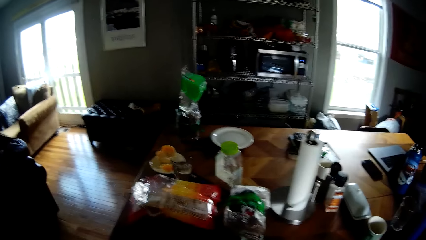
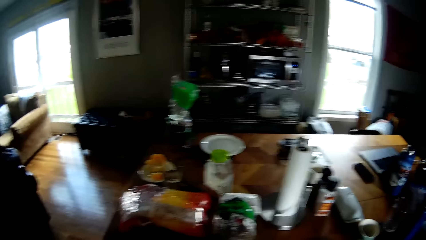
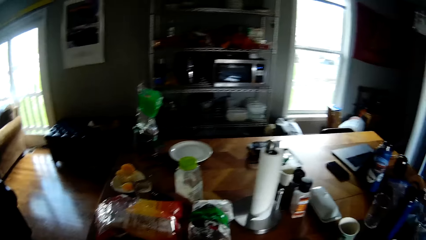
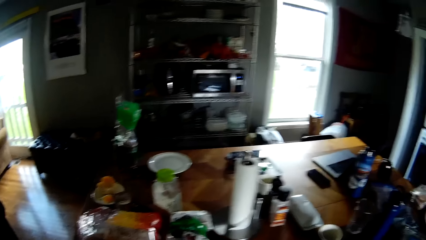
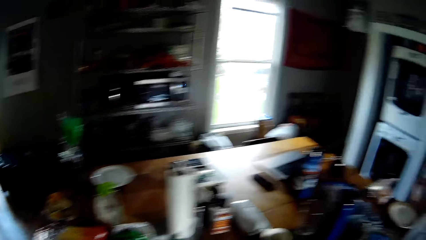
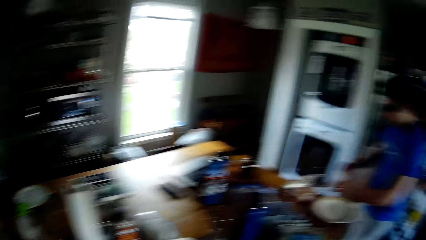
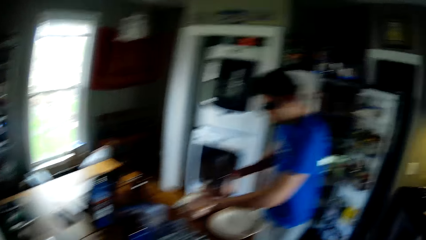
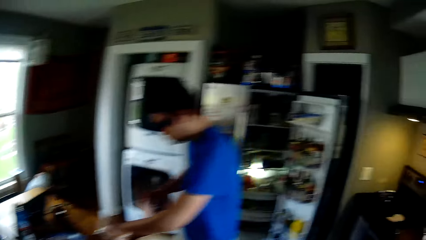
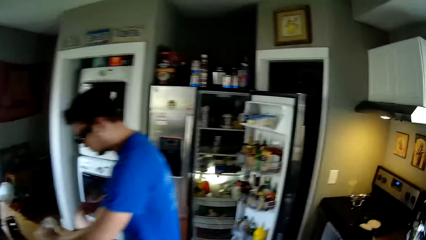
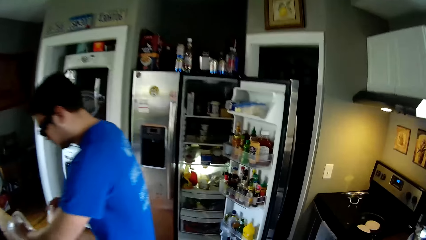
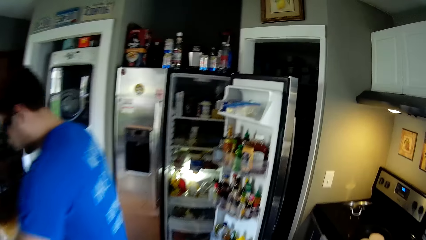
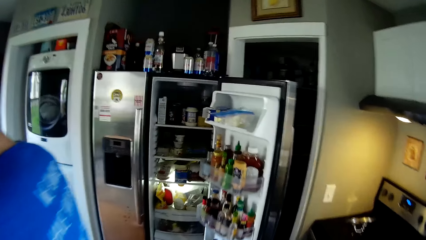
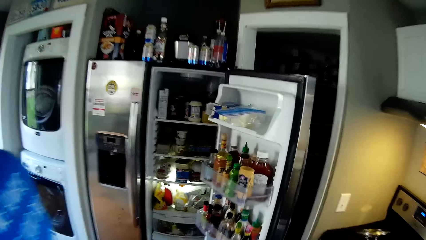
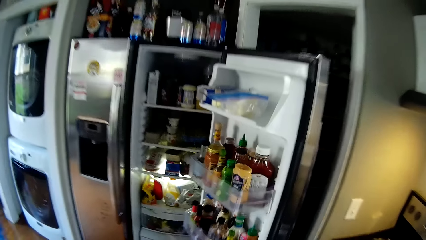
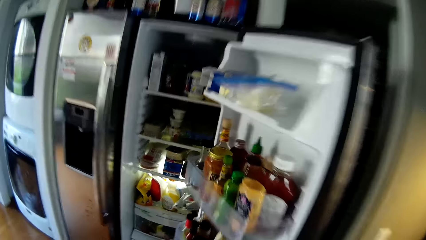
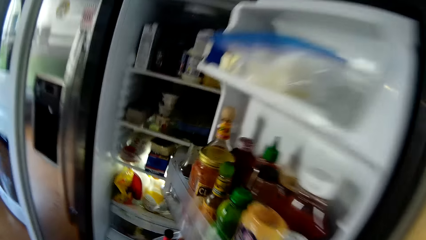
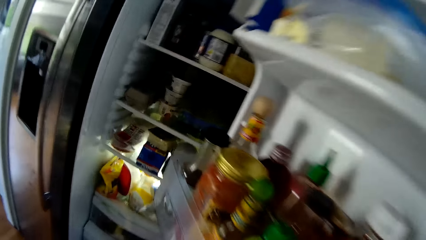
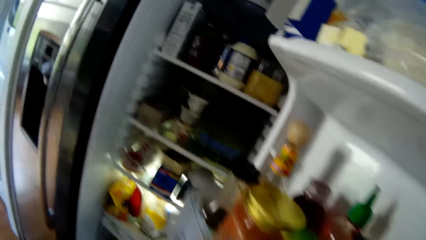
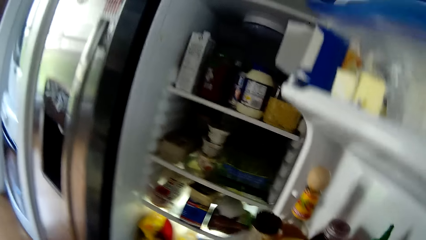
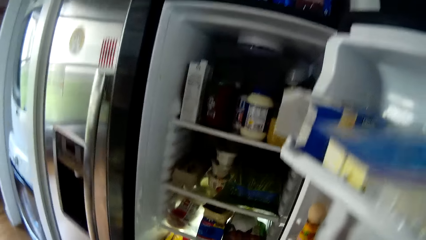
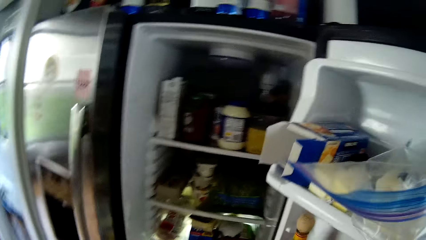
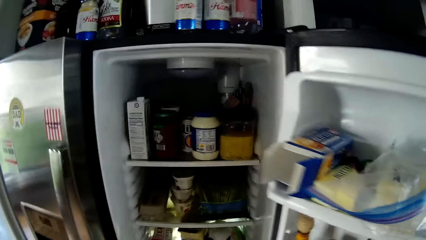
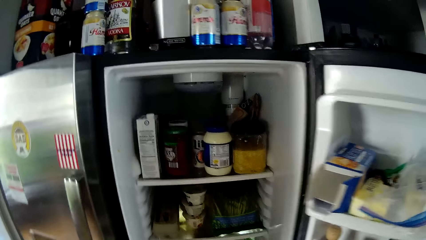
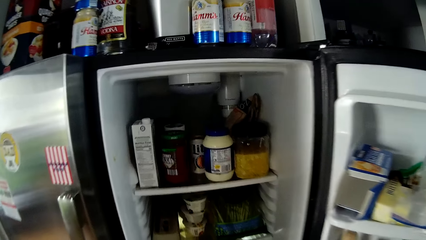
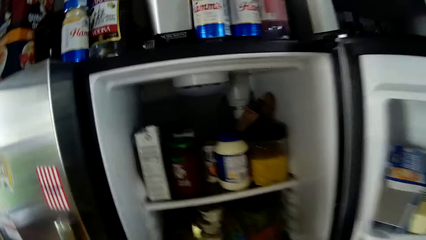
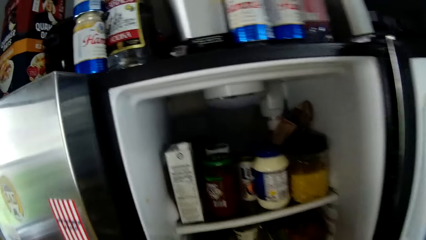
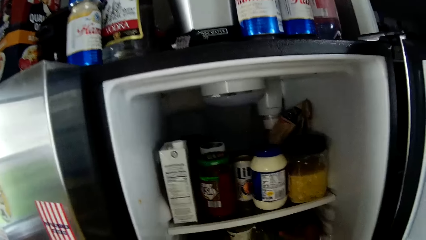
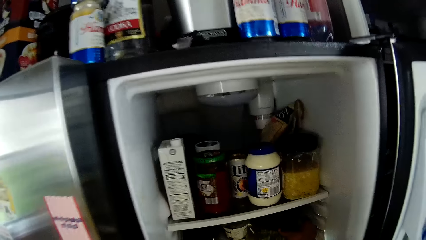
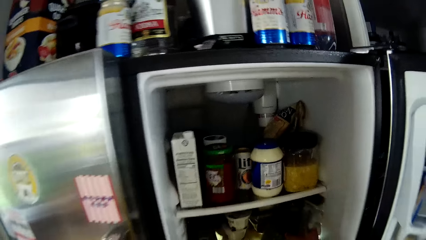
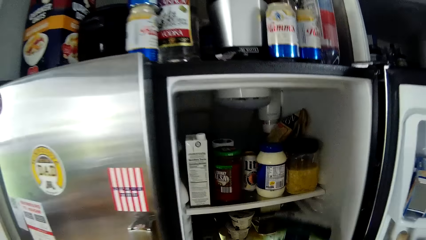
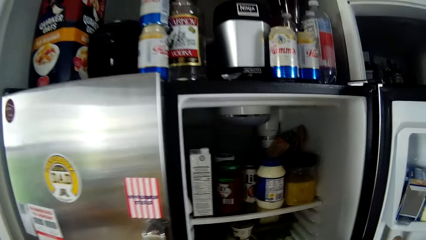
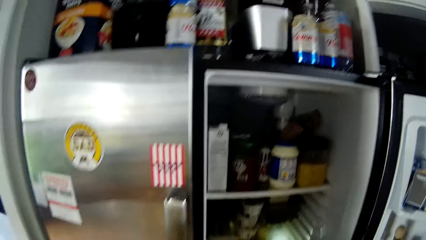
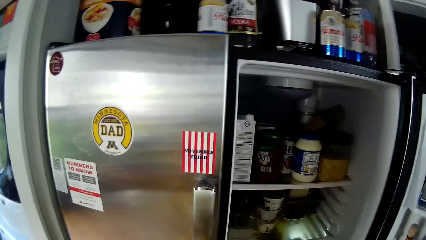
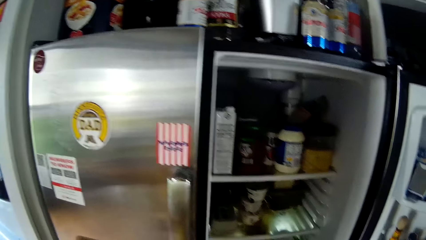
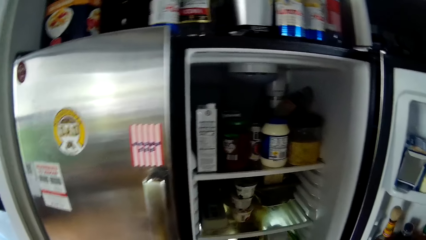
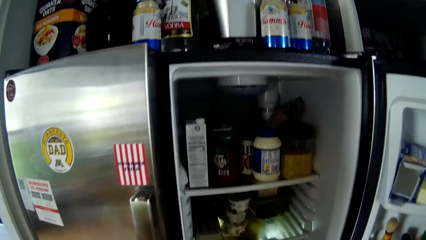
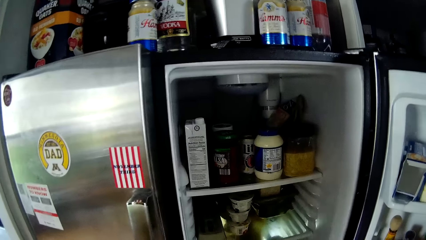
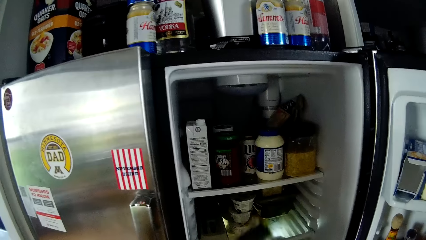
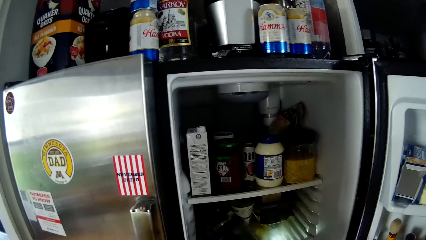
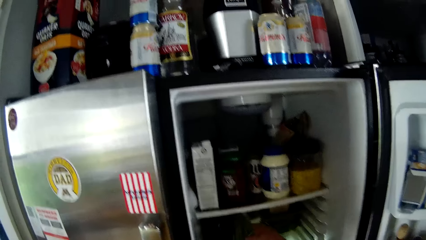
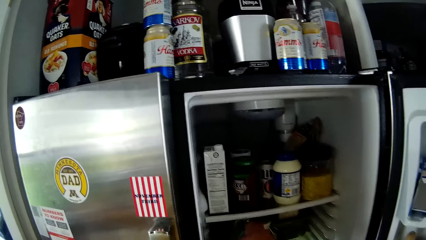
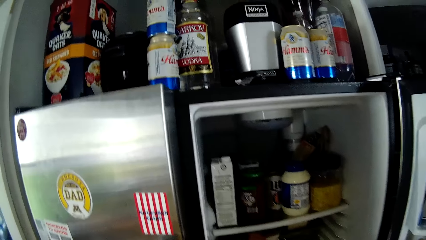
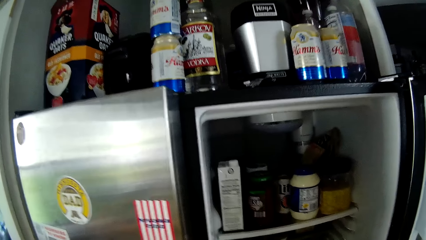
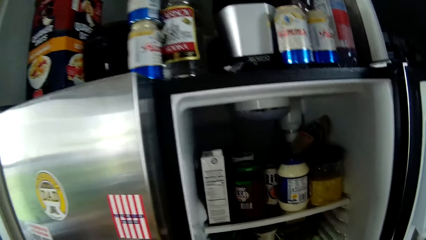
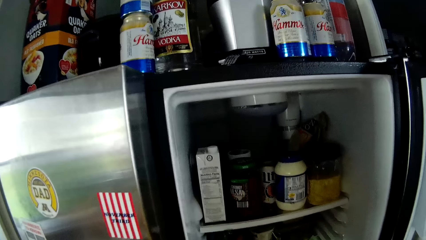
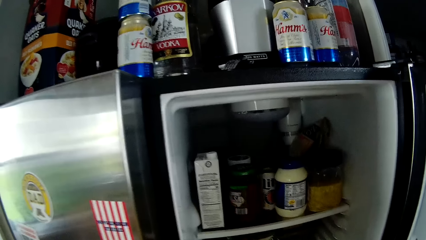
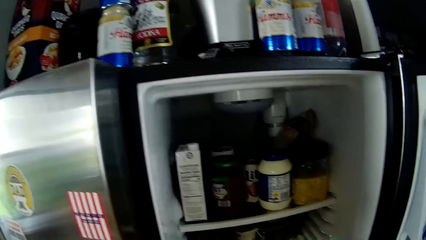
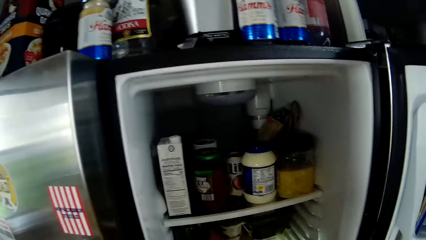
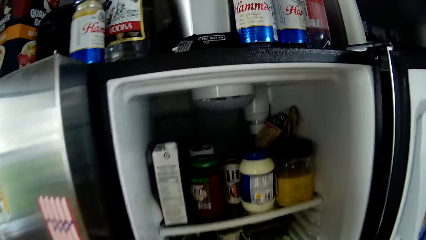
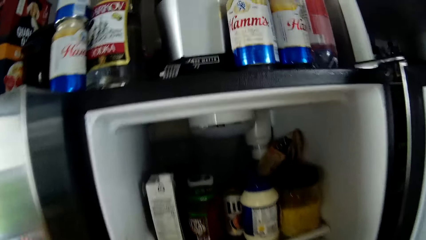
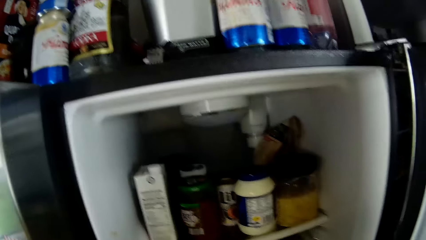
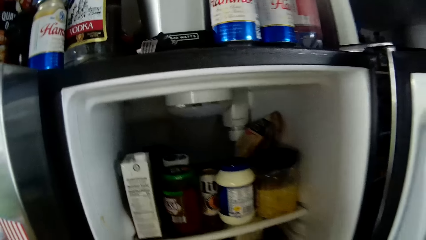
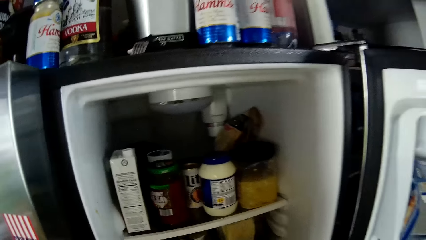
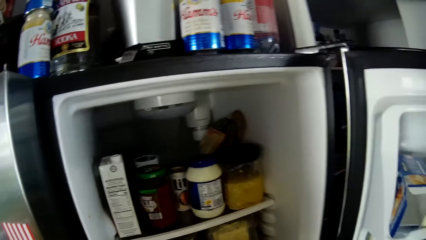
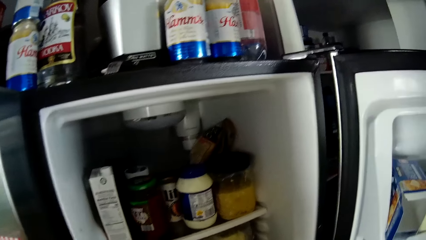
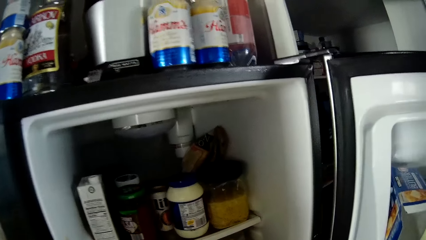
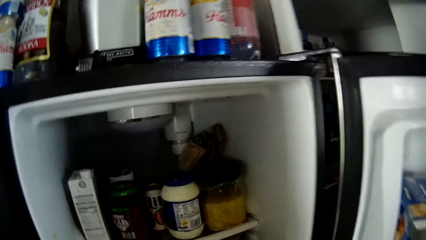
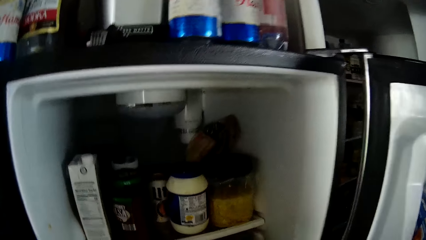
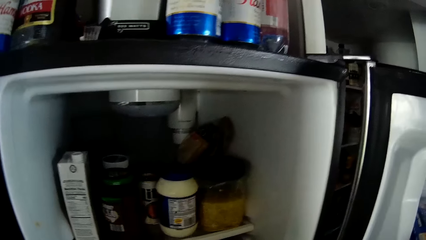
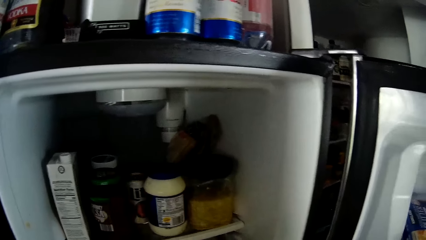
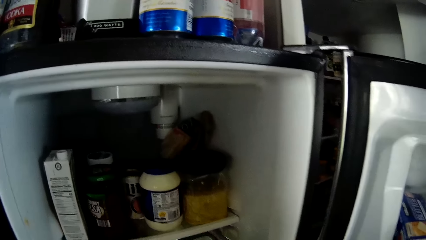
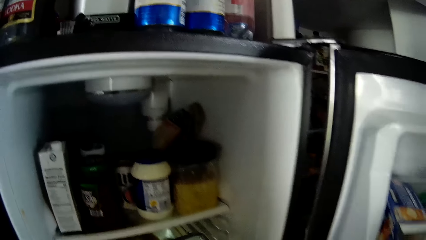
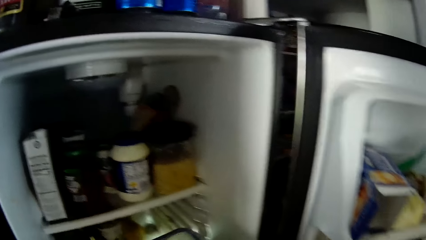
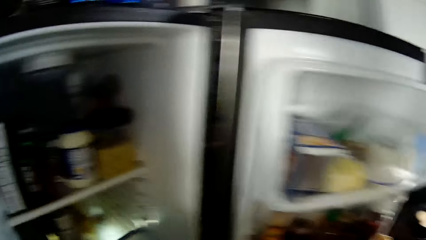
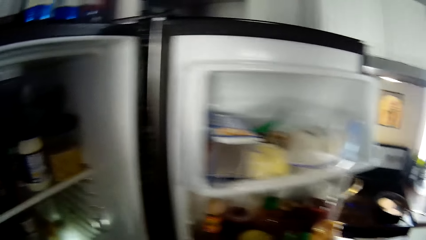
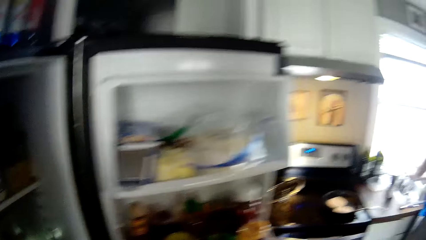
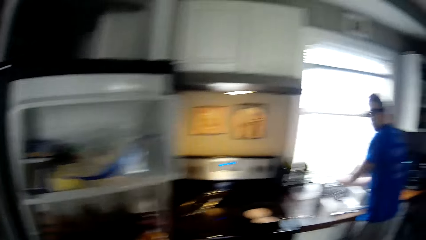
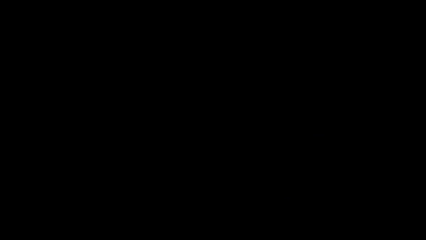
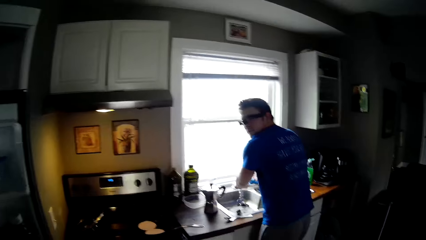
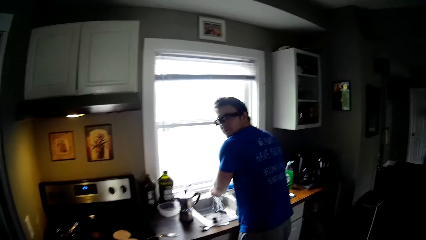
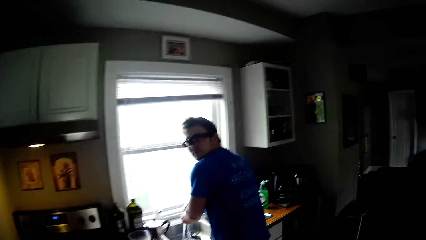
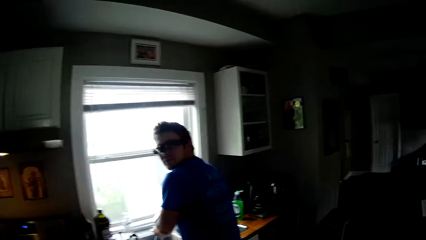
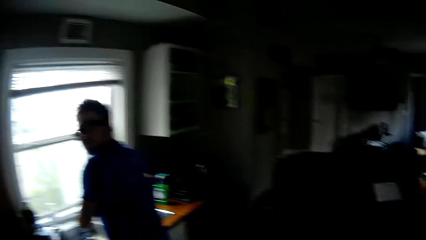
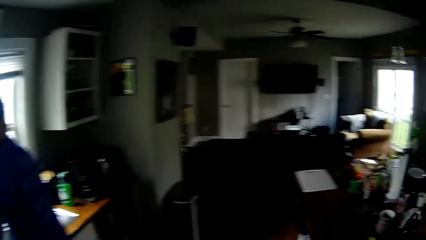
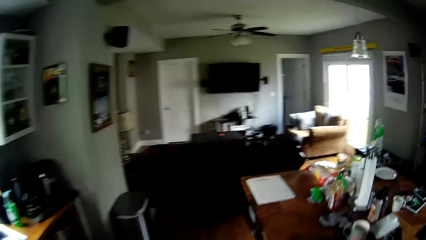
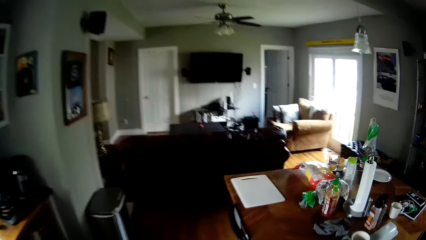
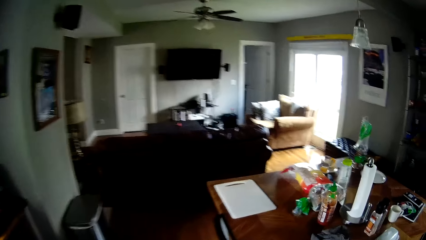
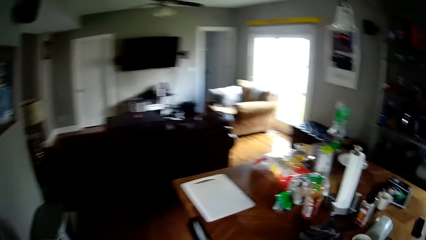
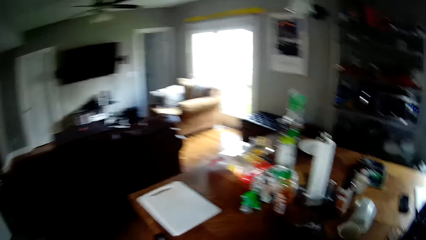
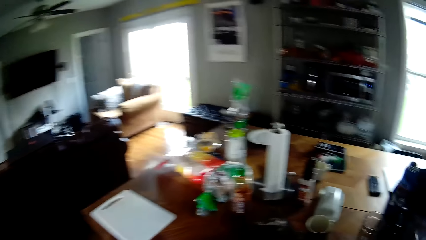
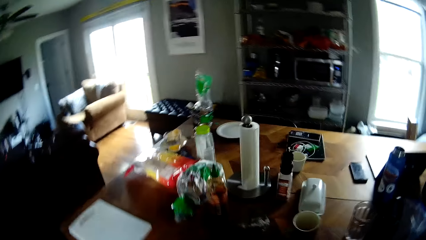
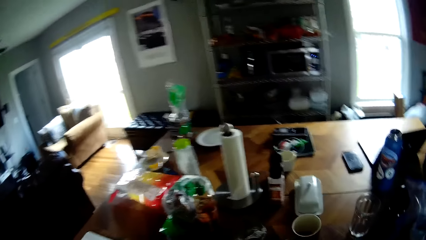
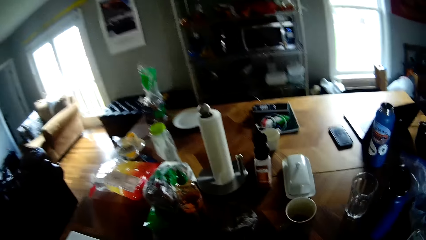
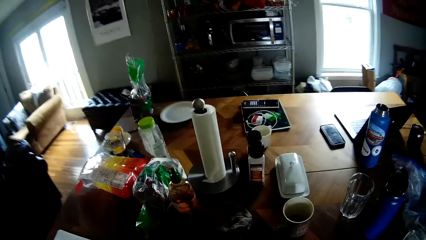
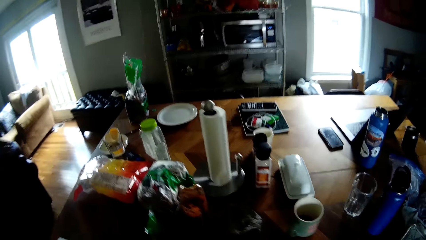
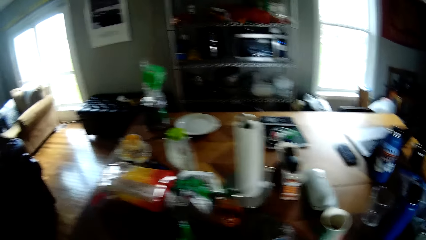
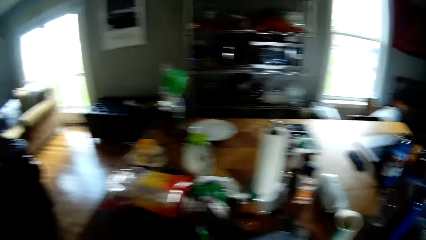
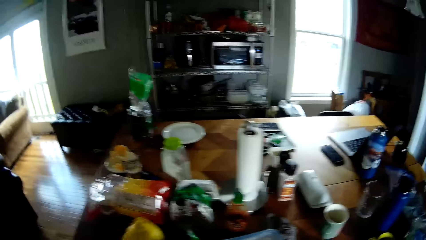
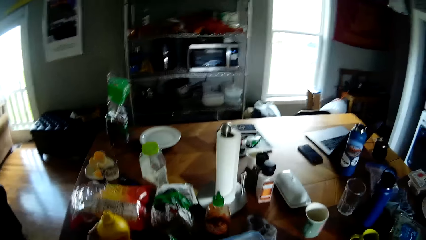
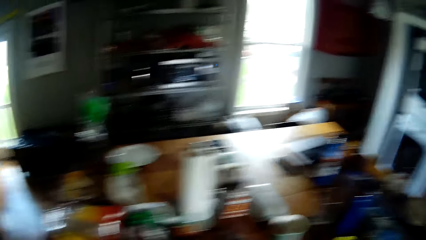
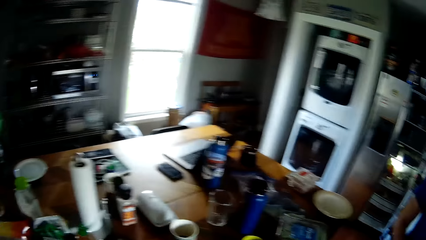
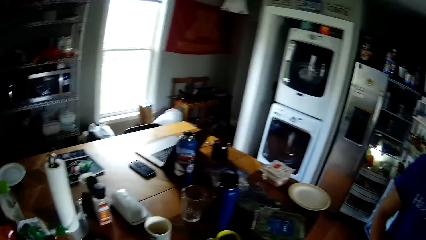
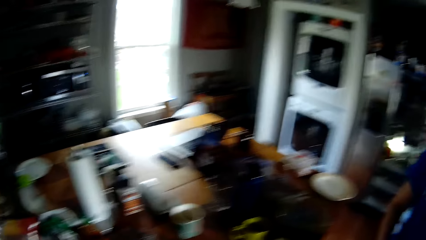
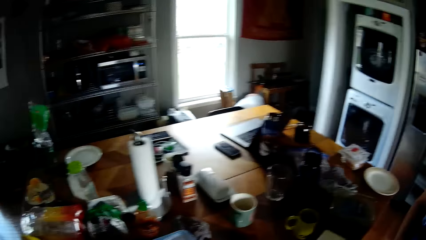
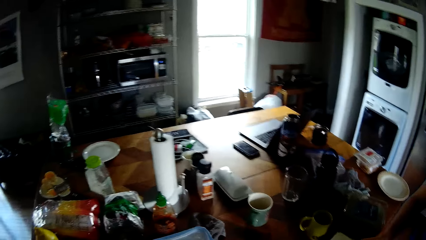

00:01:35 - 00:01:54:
The camera wearer looks around. He looks around again. He picks up a polythene bag from the refrigerator with his right hand. He looks around. He drops the polythene bag in the refrigerator with his left hand. He looks around. He interacts with the man. The man washes his hands. The camera wearer looks around. He drops a napkin on the table with his right hand.
